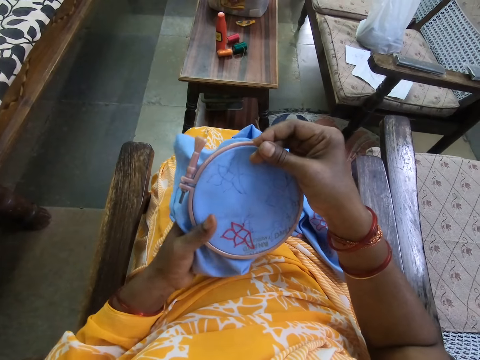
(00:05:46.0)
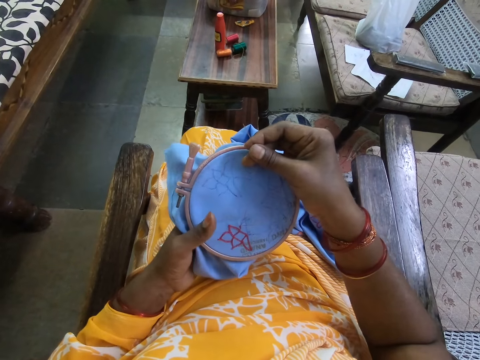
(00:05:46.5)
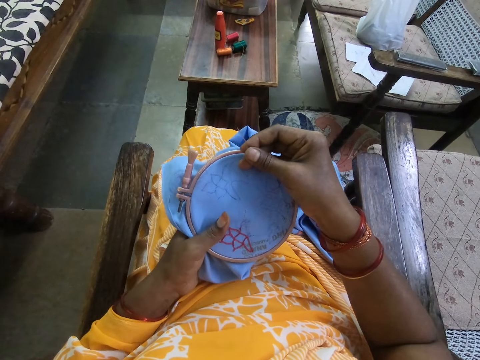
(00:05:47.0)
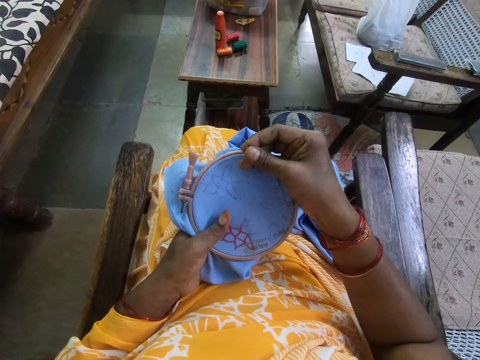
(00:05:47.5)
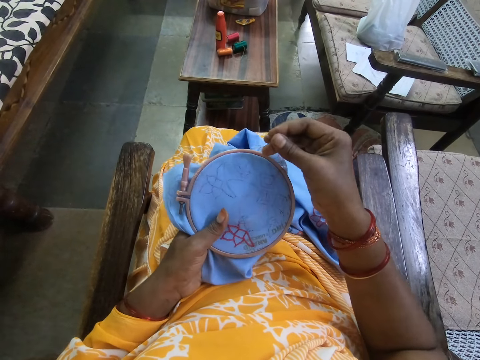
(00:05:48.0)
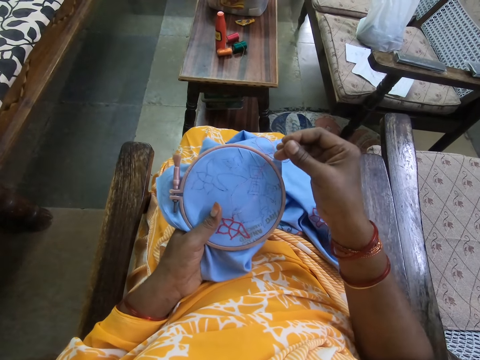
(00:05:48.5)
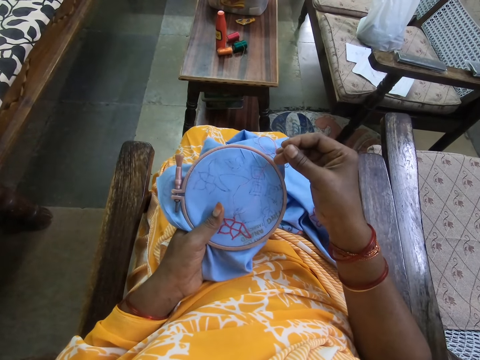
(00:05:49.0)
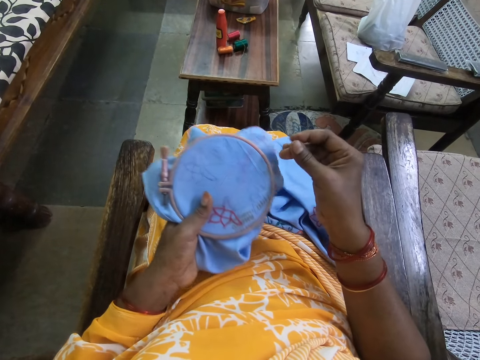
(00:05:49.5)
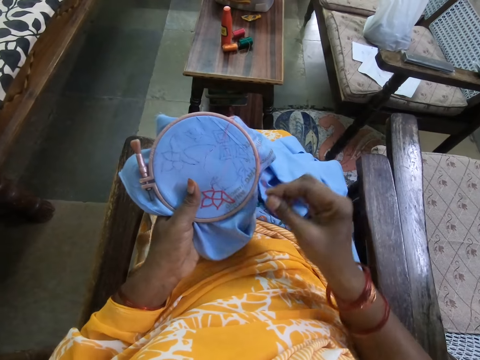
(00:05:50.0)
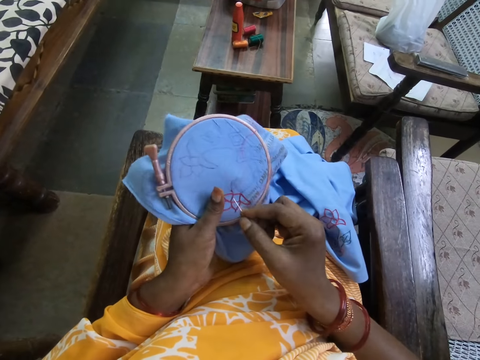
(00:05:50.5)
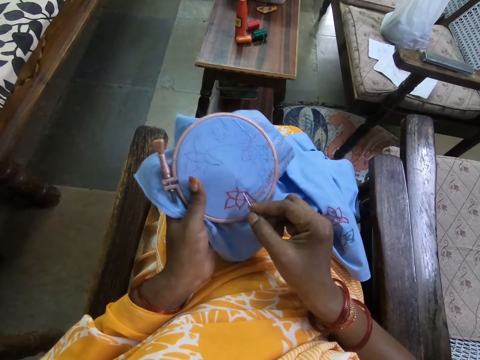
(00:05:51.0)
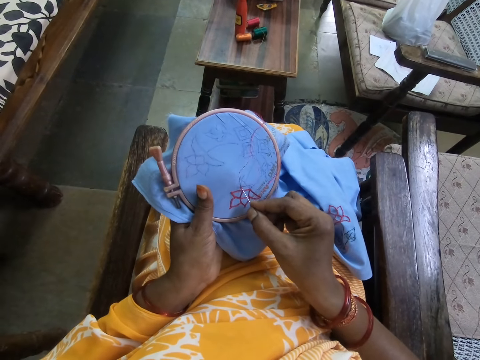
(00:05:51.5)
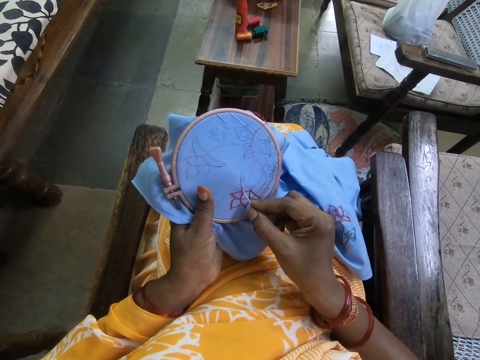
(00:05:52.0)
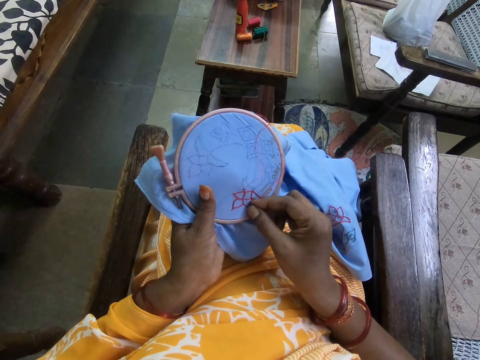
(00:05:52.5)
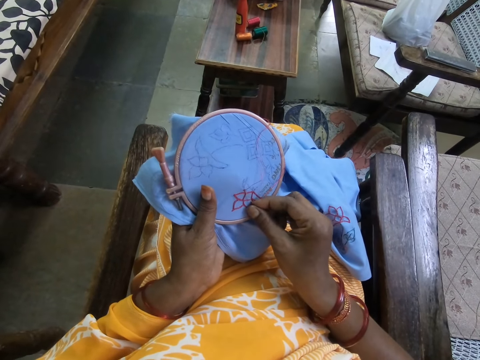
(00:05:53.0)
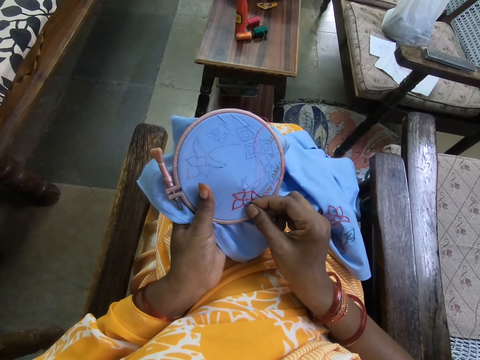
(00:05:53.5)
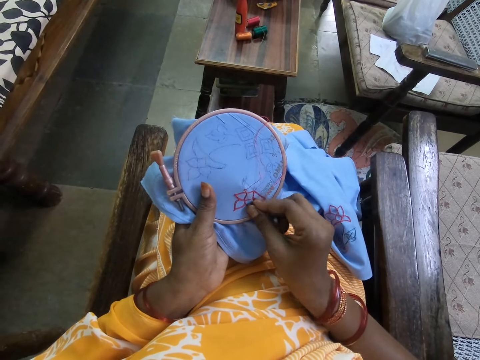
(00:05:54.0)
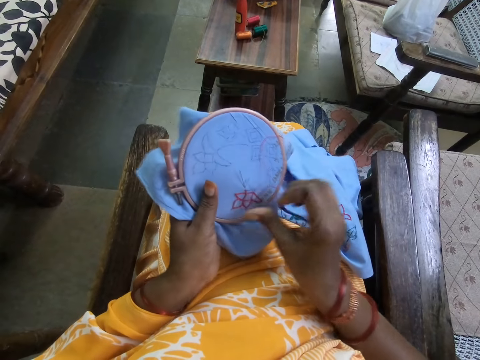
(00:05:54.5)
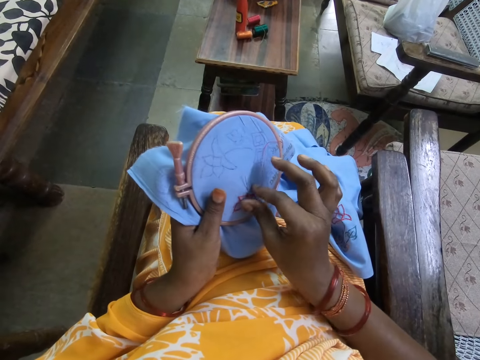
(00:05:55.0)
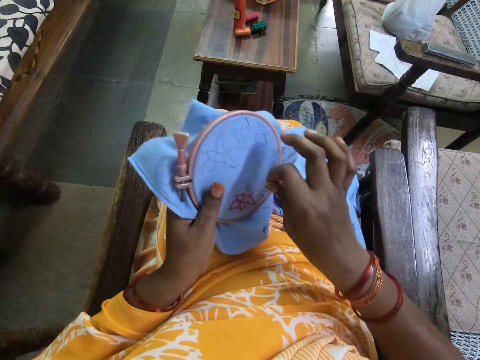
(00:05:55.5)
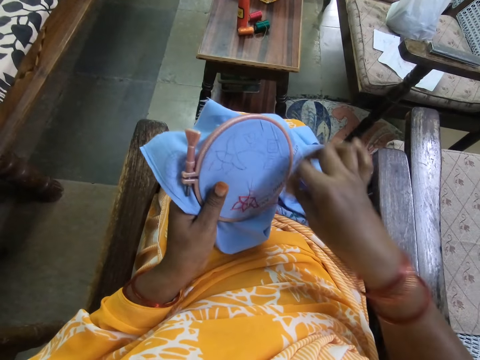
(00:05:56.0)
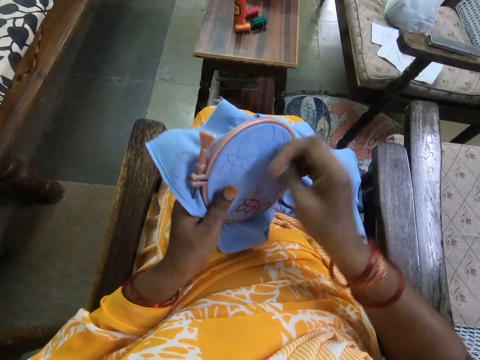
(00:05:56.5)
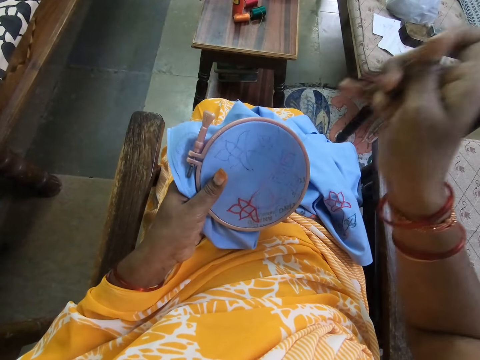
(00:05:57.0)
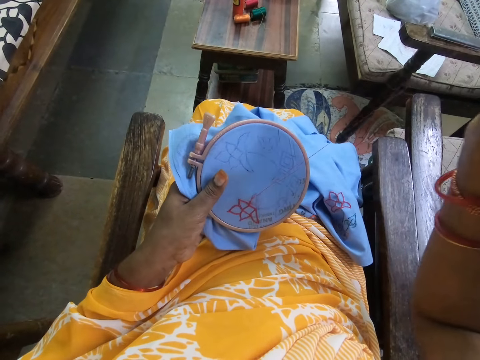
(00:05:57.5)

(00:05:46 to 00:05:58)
The camera wearer passes the canvas from her right hand to her left hand. She embroiders the canvas in her left hand with the sewing needle and thread in her right hand.

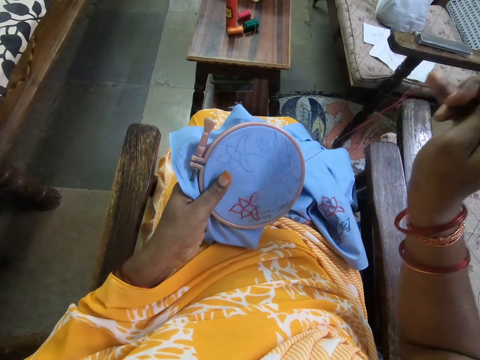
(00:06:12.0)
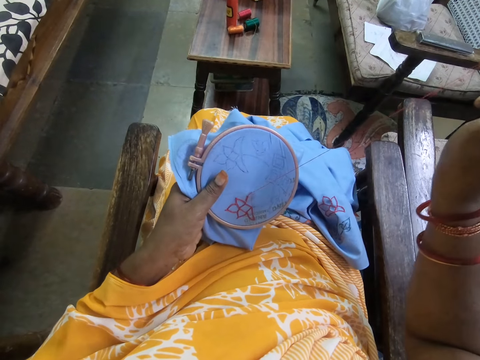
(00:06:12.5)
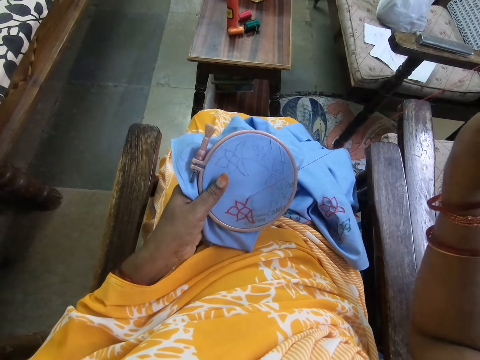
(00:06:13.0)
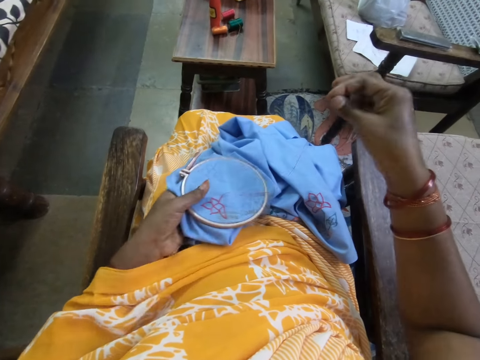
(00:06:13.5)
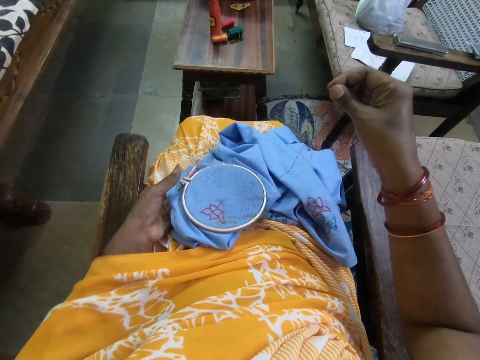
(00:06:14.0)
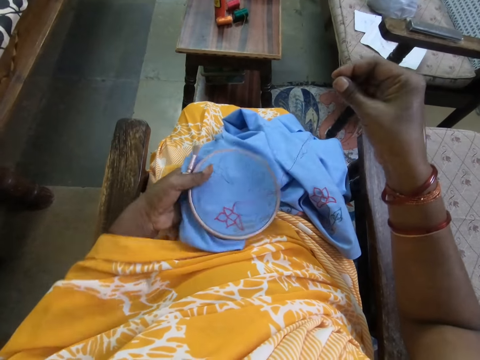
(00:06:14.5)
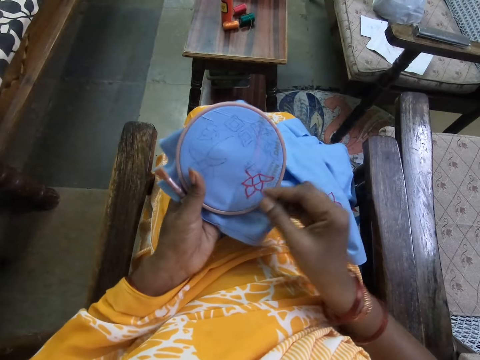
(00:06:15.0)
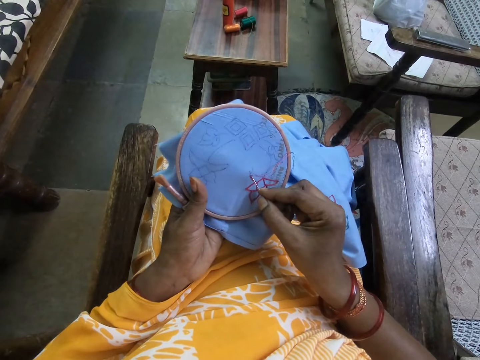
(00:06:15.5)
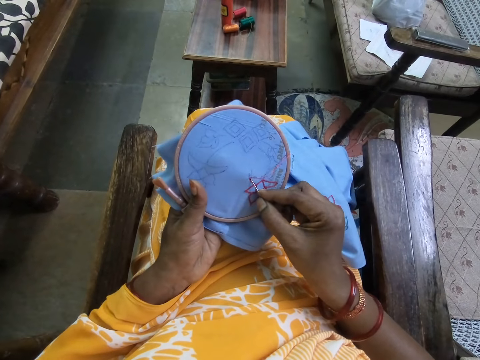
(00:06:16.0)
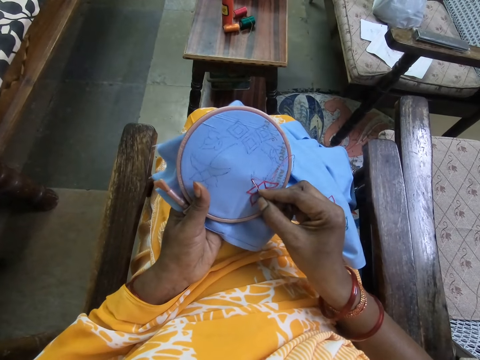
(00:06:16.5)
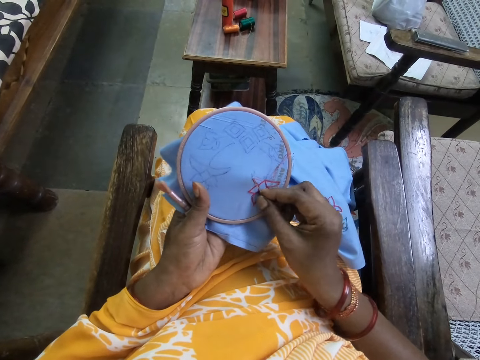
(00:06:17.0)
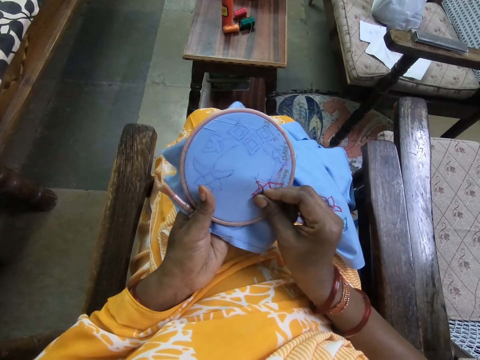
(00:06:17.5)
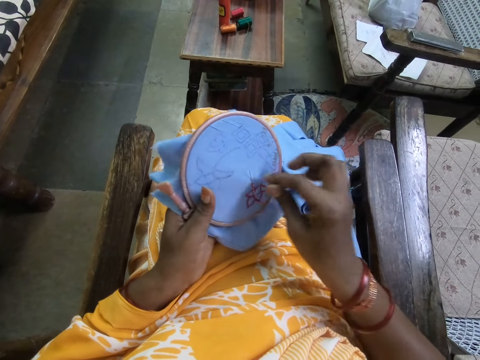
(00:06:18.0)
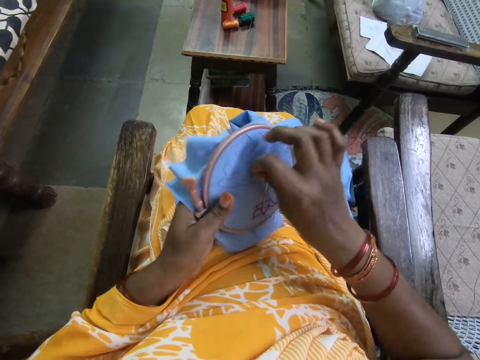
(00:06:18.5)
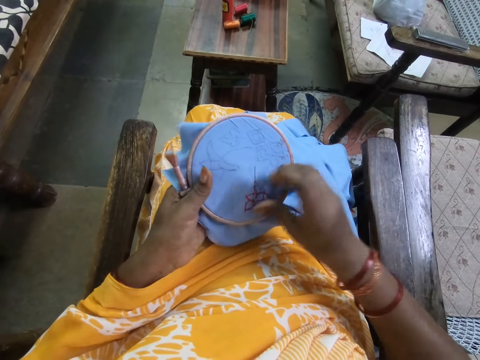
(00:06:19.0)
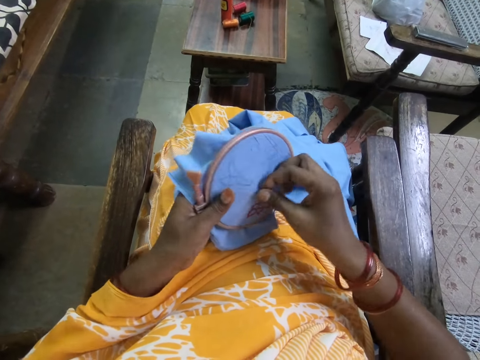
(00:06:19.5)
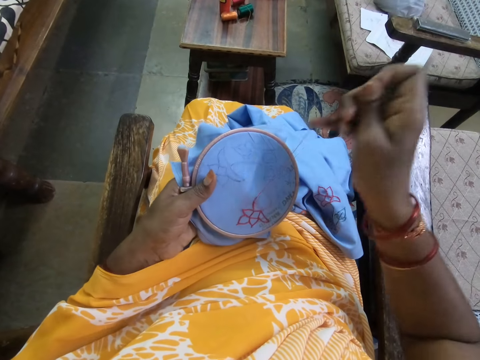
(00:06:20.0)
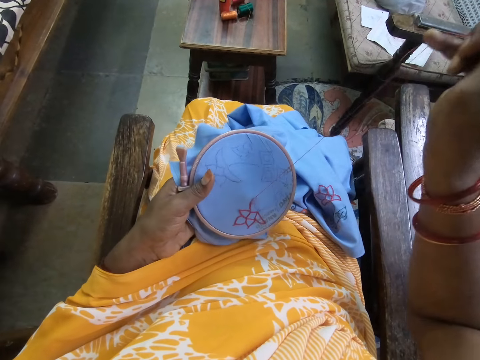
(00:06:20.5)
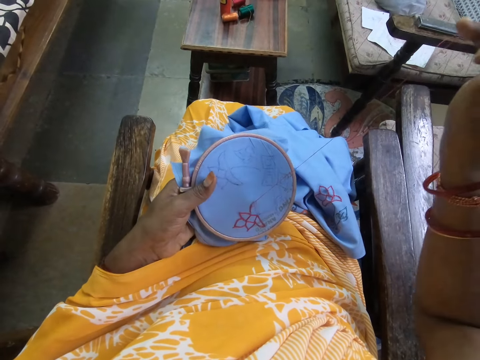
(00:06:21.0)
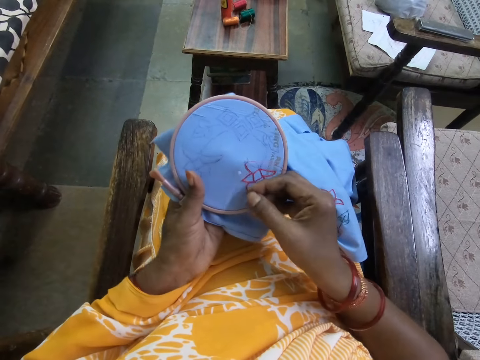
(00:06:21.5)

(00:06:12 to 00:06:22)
The camera wearer places the canvas in her left hand on her lap. She picks the canvas from her lap with her left hand. She embroiders the canvas in her left hand with the needle and thread in her right hand.

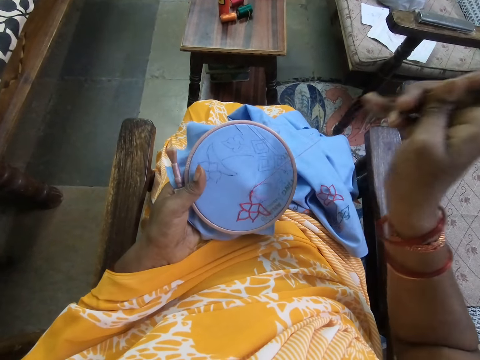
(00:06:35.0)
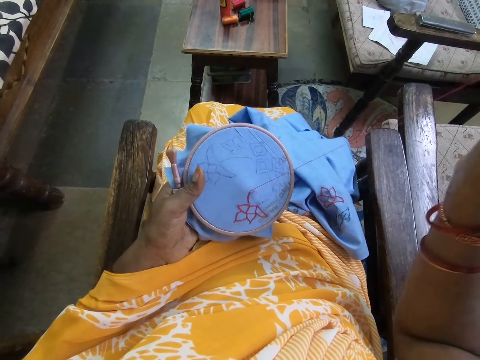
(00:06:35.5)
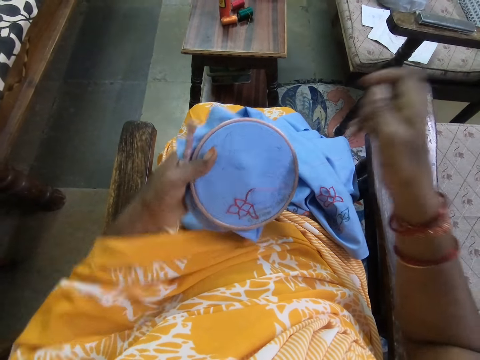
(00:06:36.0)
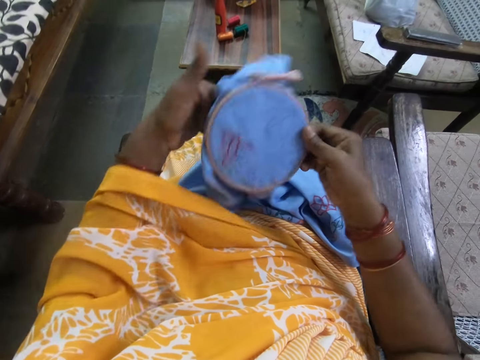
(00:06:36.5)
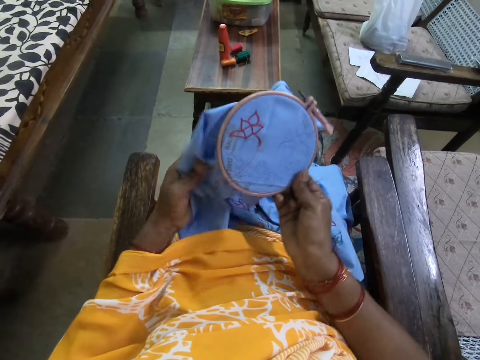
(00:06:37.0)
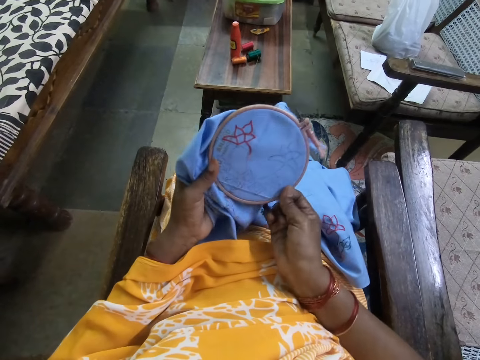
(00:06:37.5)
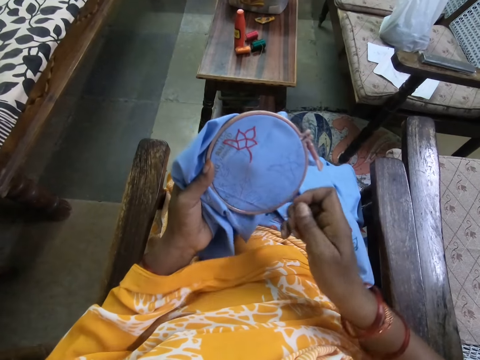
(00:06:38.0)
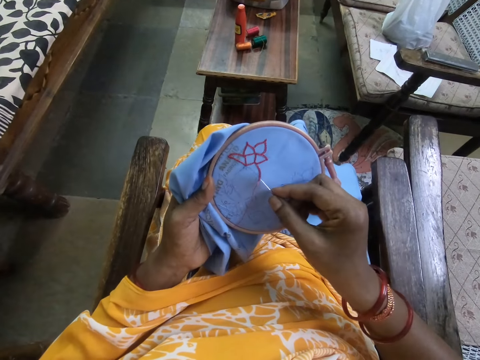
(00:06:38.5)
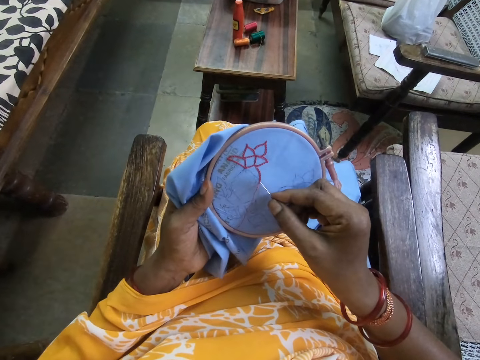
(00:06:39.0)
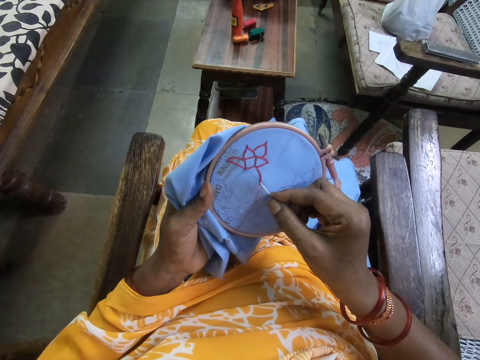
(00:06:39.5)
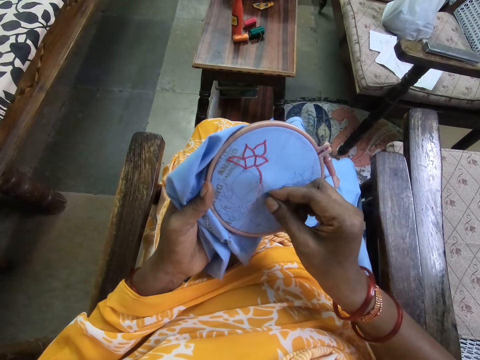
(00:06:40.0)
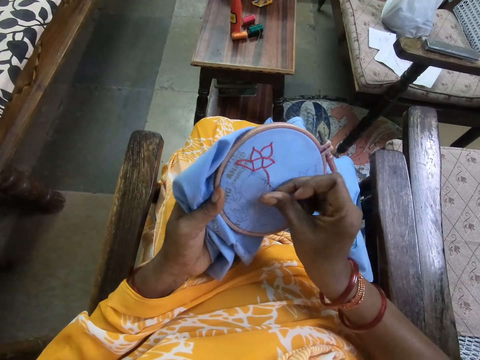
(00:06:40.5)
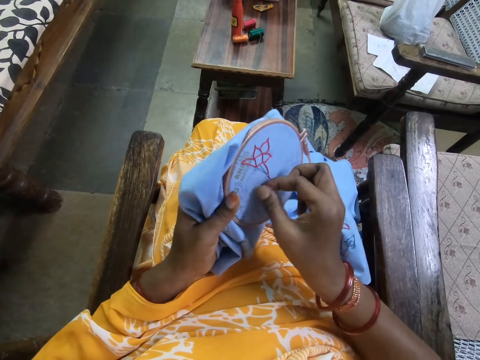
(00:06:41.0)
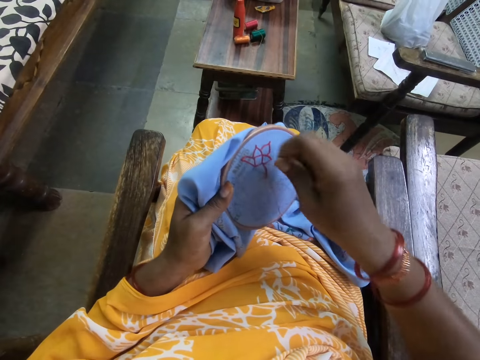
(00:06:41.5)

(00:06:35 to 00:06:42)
The camera wearer adjusts the canvas in her left hand with her right hand. She rotates the fabric on her hand. She embroiders the canvas in her left hand with the sewing needle and thread in her right hand.
